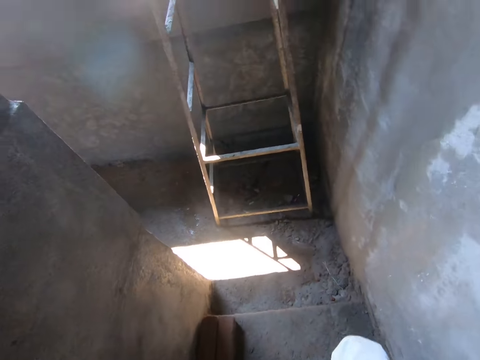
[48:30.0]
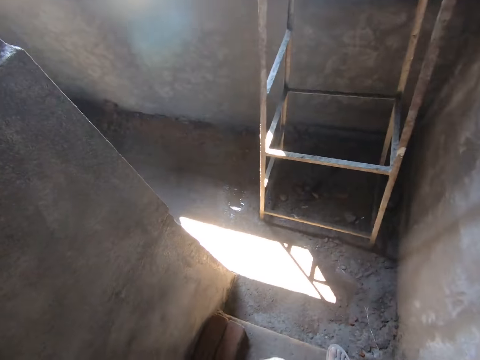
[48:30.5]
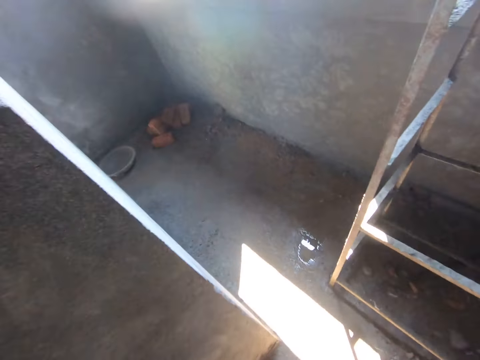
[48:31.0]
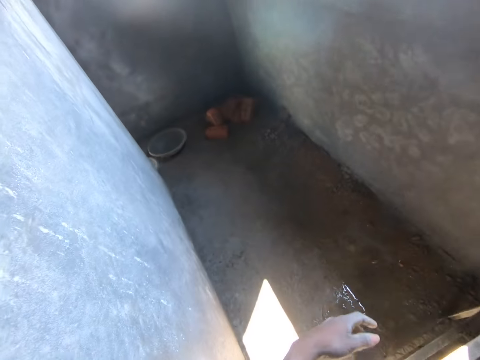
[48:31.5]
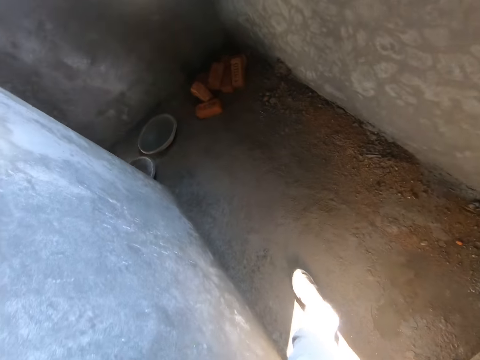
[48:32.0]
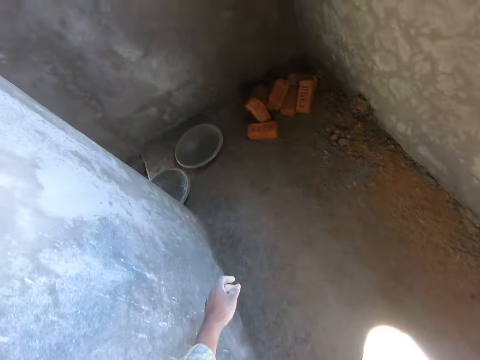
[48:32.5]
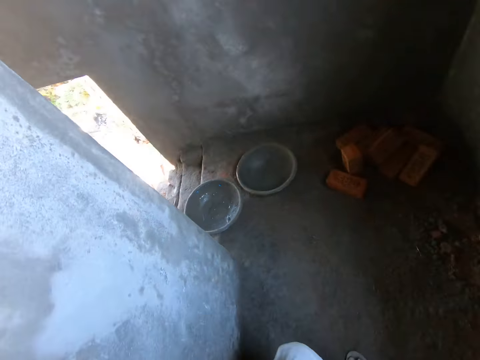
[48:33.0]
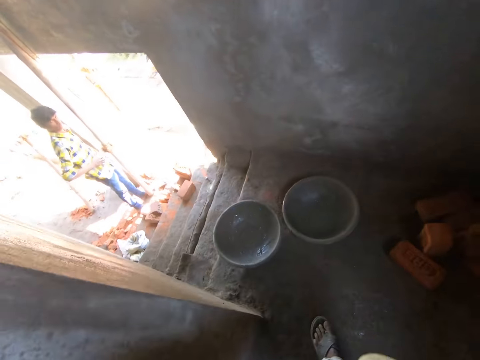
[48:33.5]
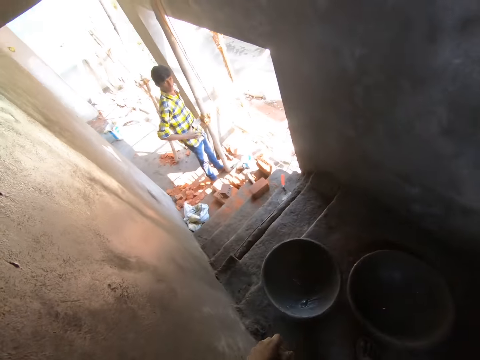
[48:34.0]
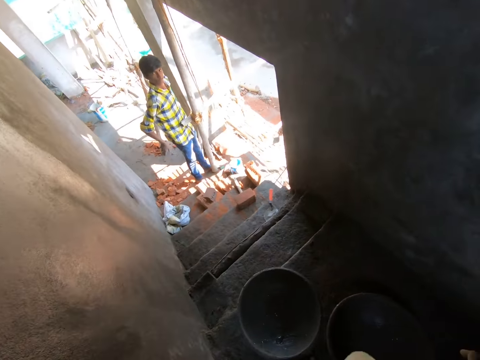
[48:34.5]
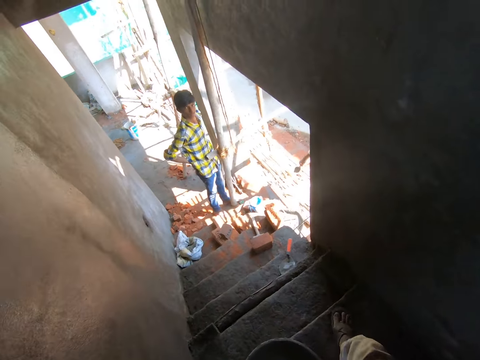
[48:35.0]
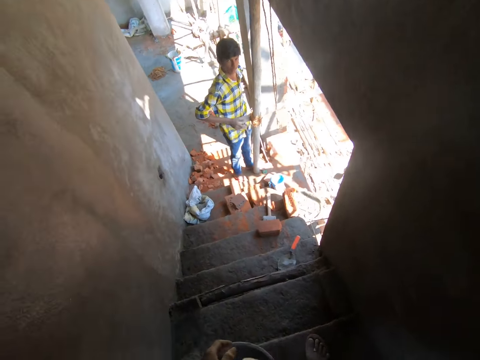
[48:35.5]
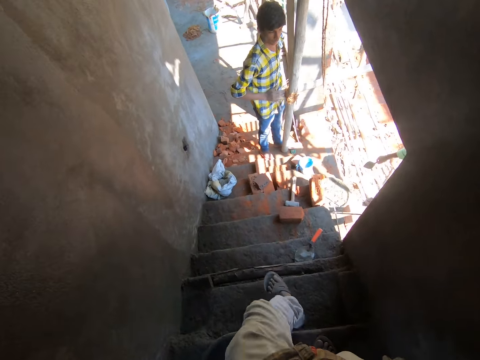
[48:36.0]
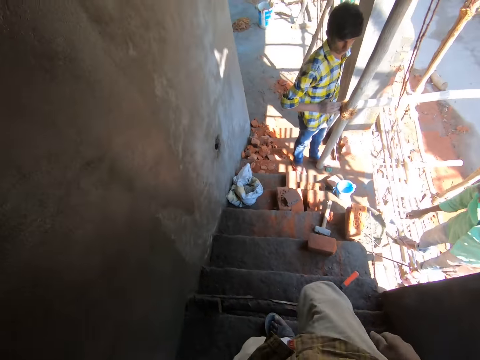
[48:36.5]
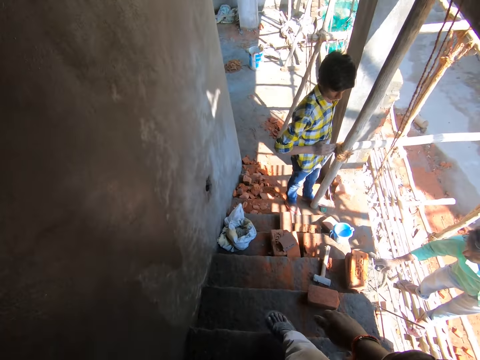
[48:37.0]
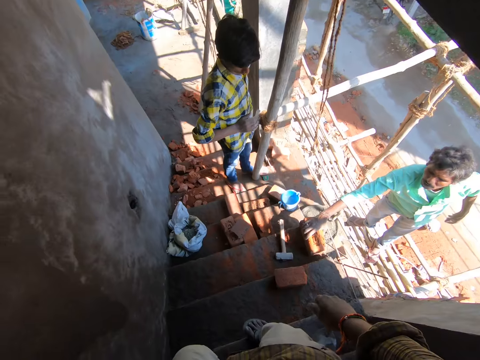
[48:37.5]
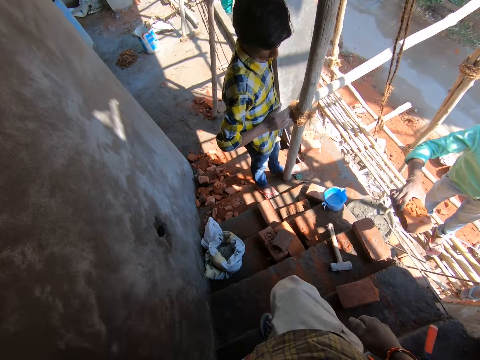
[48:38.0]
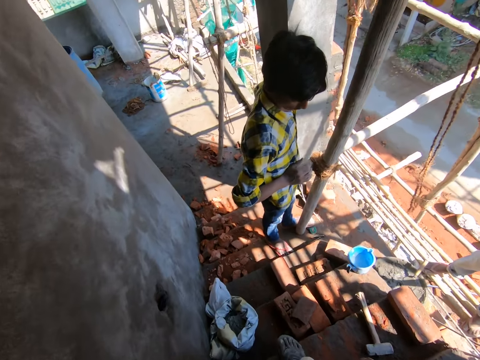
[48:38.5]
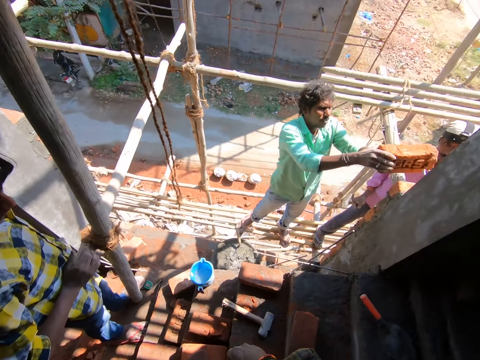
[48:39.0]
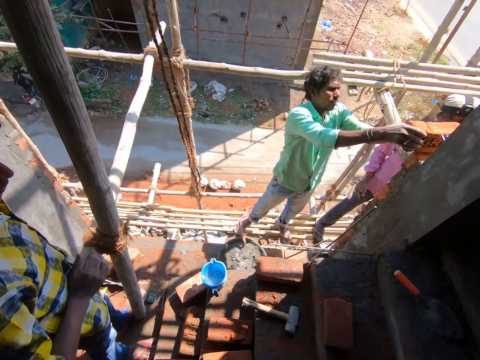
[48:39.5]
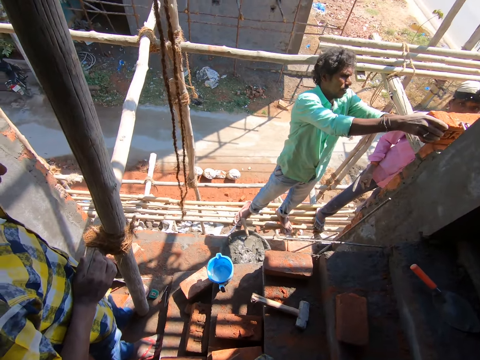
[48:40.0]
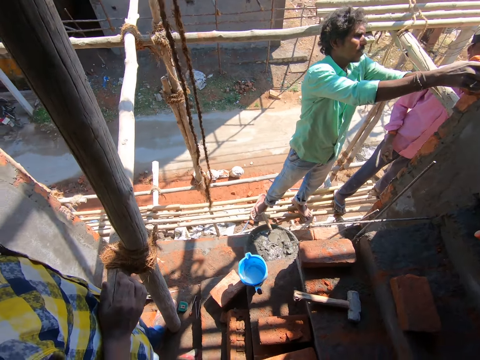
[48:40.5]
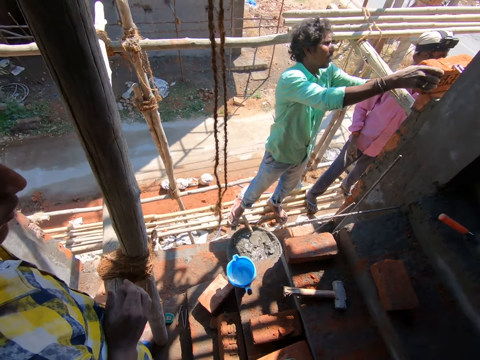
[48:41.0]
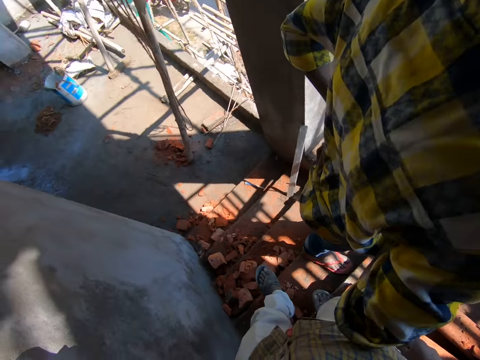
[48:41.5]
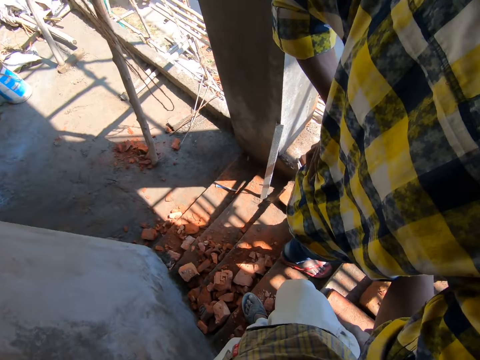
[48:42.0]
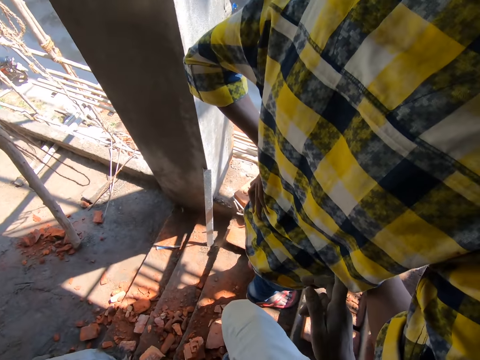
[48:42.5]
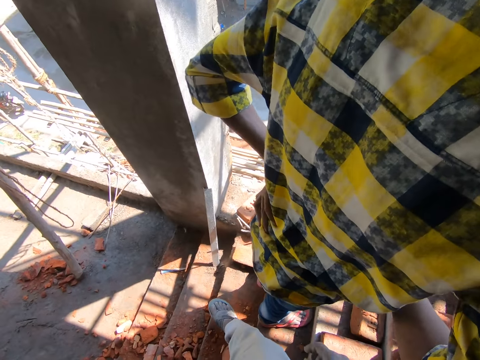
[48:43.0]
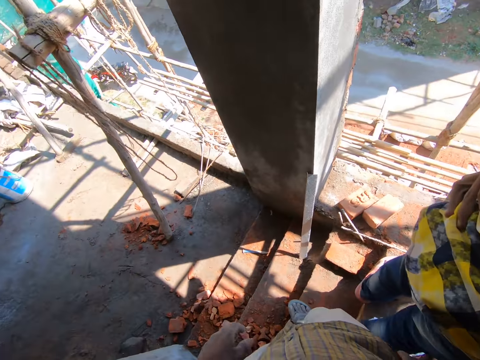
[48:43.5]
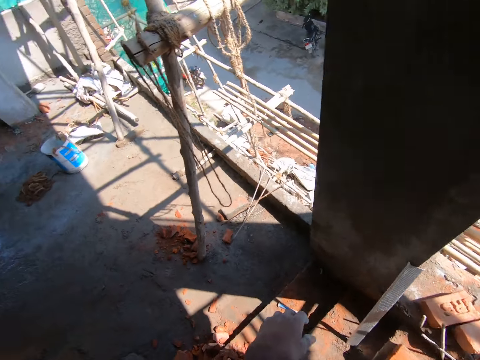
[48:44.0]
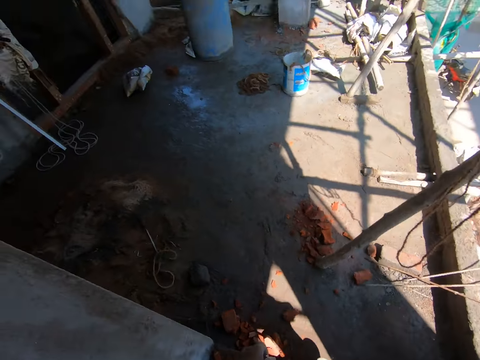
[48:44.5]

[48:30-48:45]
The camera wearer climbs down a staircase. A man drops a trowel in a pan on the ground with his right hand. The man picks up a brick from a staircase with his right hand. The man drops the brick on the wall with his hands. The camera wearer taps another man with his right hand.

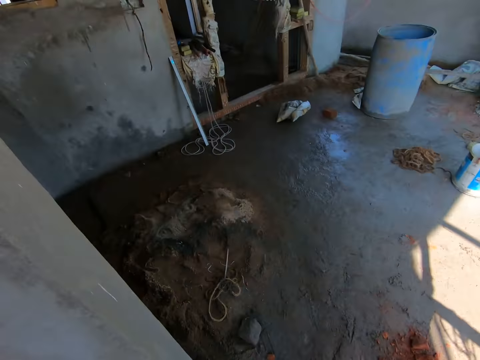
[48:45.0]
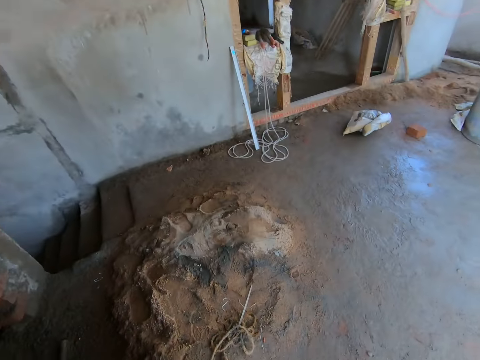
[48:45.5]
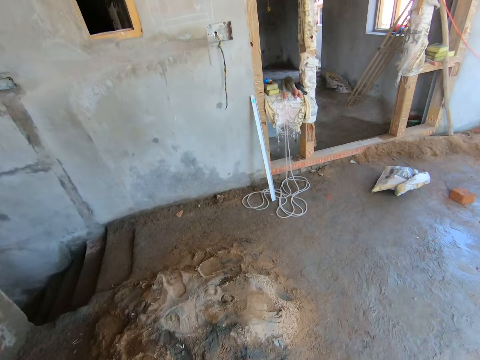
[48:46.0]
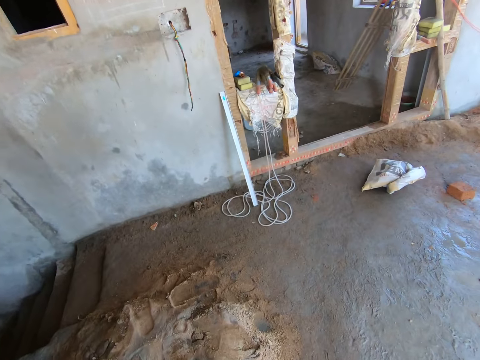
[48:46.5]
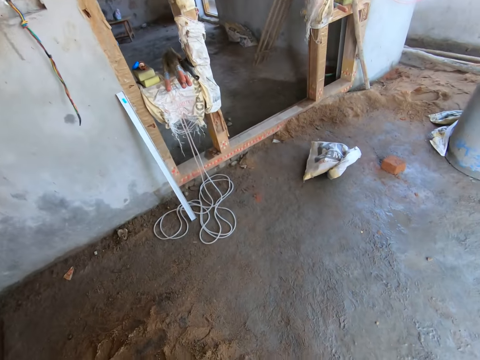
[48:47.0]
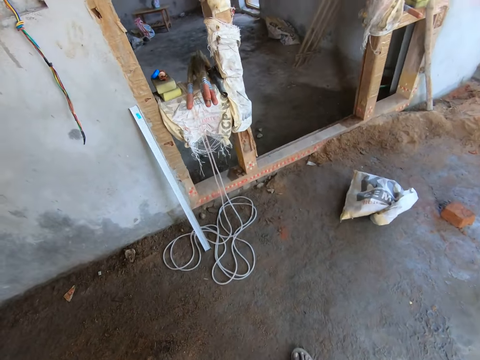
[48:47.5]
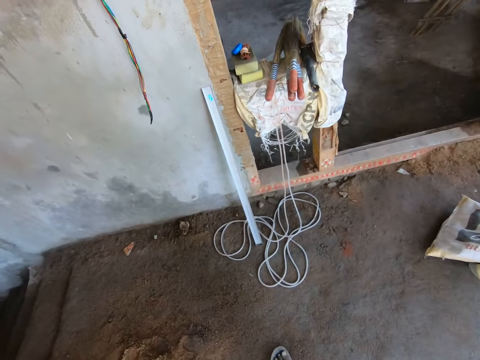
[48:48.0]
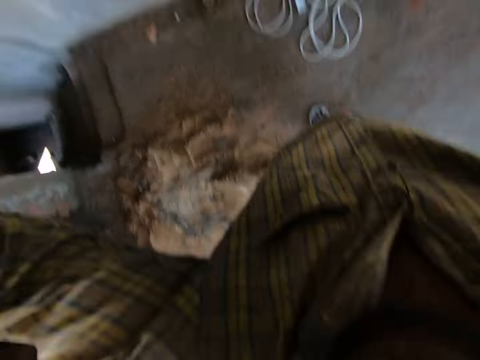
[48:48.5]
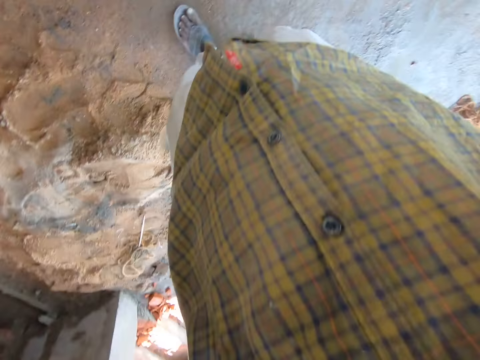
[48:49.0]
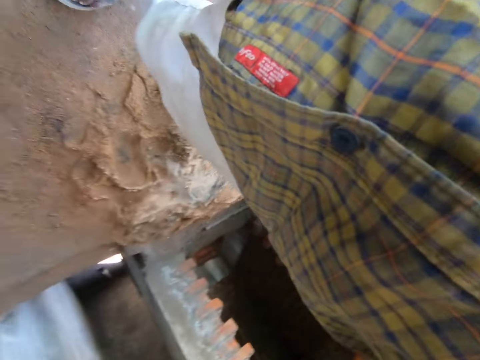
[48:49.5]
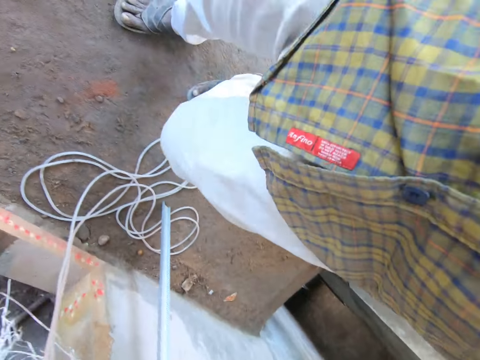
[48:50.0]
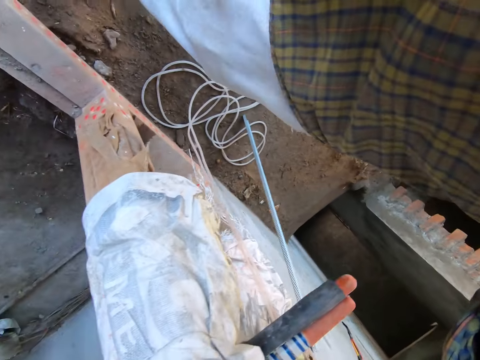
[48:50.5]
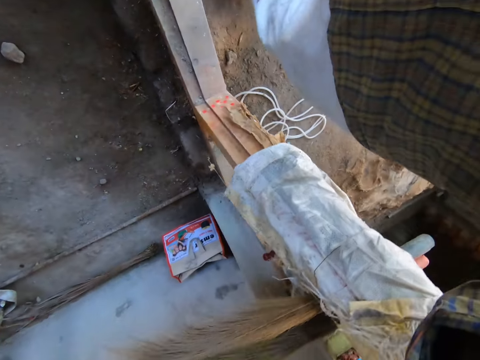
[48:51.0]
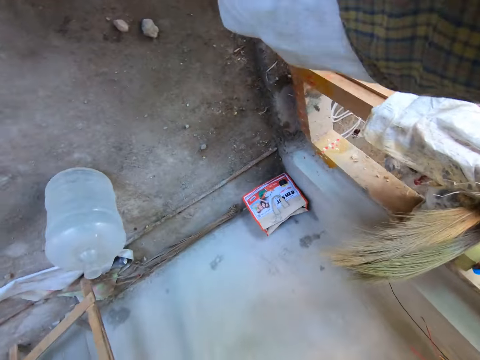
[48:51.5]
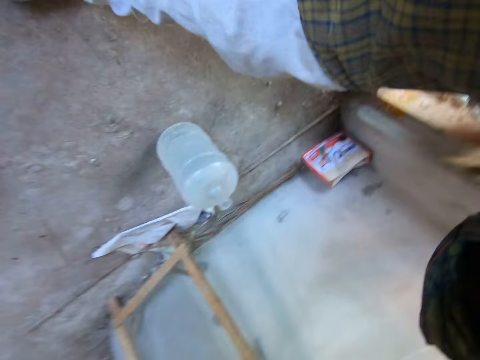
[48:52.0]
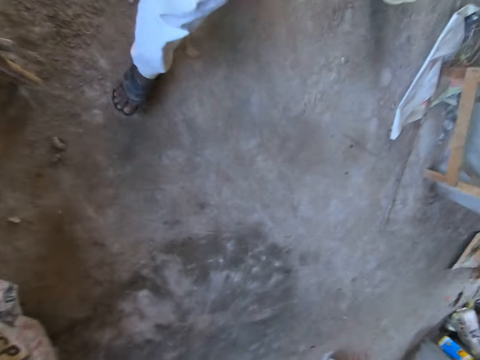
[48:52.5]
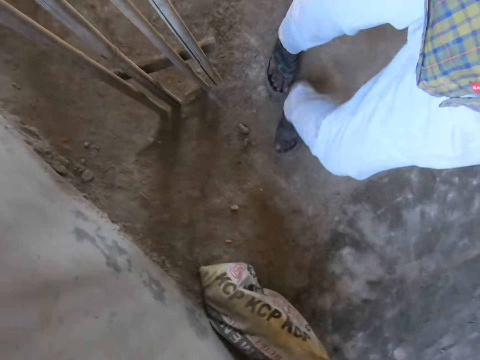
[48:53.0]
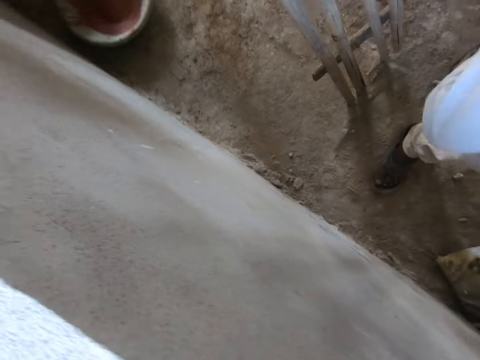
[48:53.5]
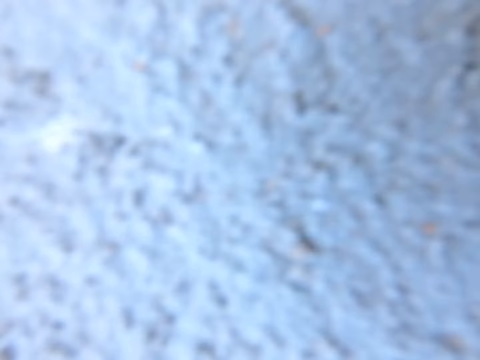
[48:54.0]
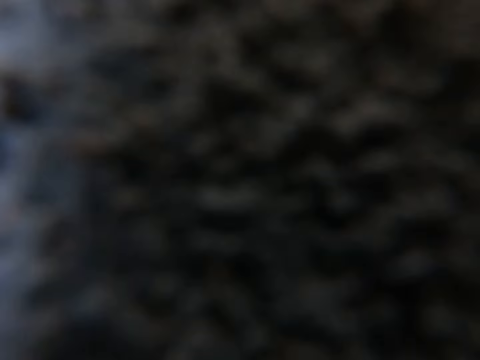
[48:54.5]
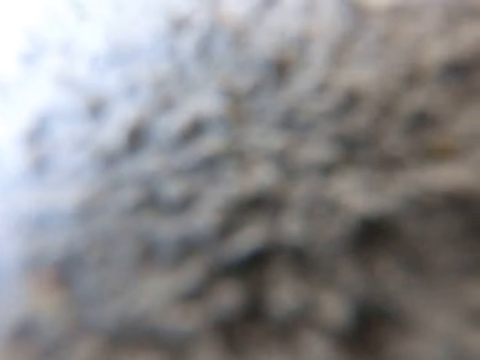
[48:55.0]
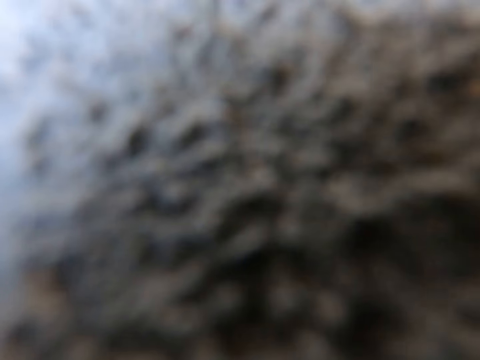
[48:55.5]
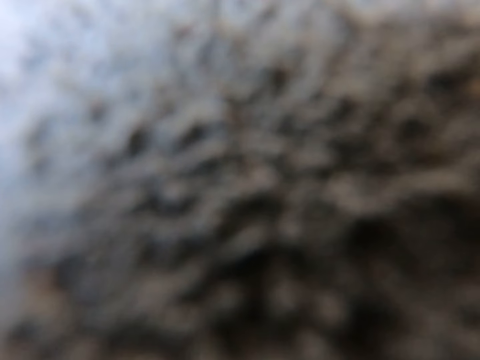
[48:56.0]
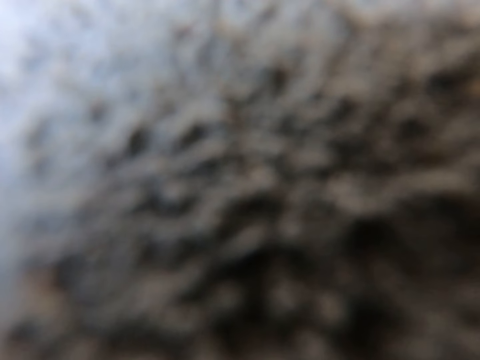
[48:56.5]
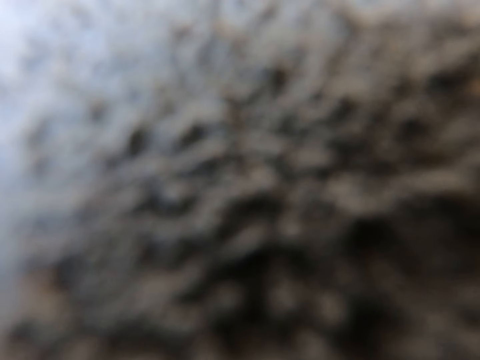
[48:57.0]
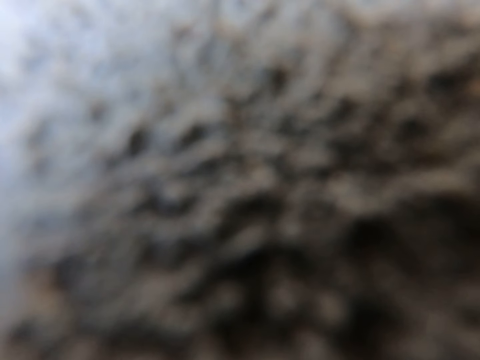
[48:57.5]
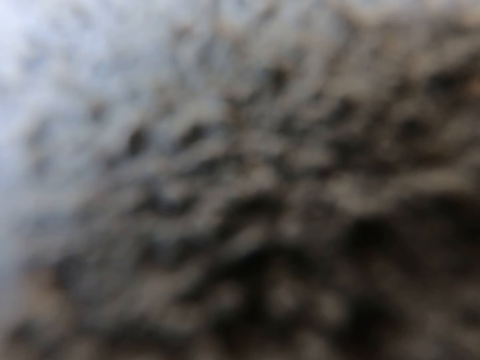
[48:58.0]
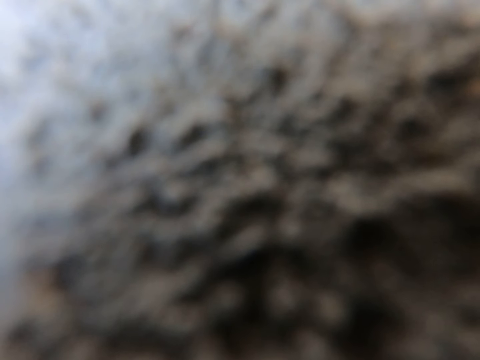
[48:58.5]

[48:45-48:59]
The camera wearer removes the camera on his head with his left hand. He drops the camera on a wall with his hands.
